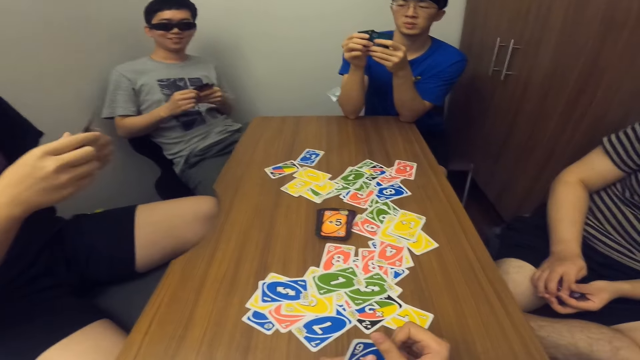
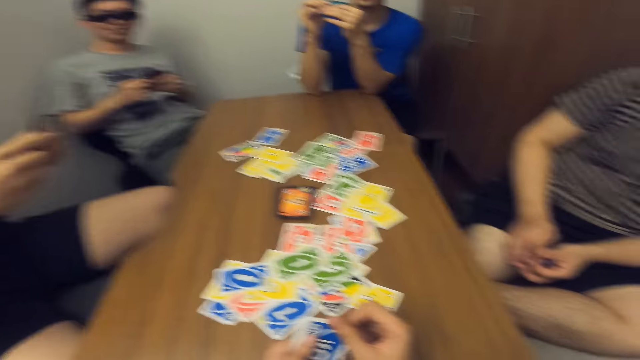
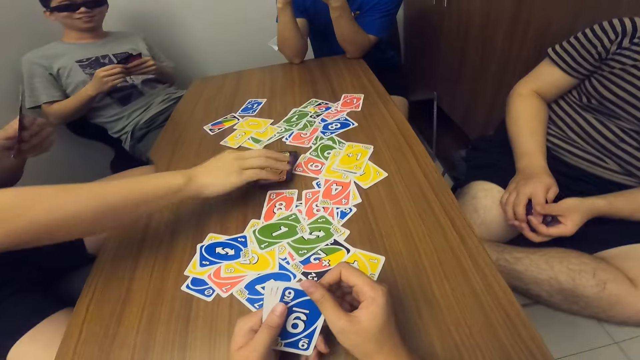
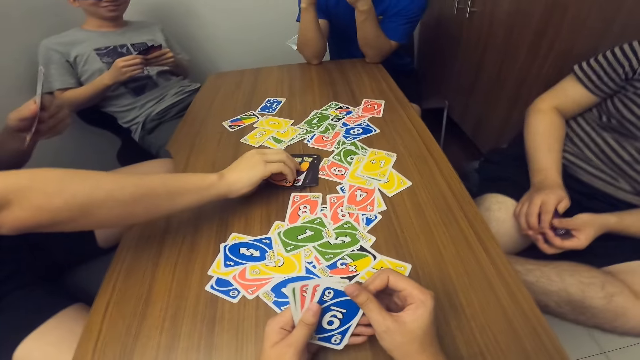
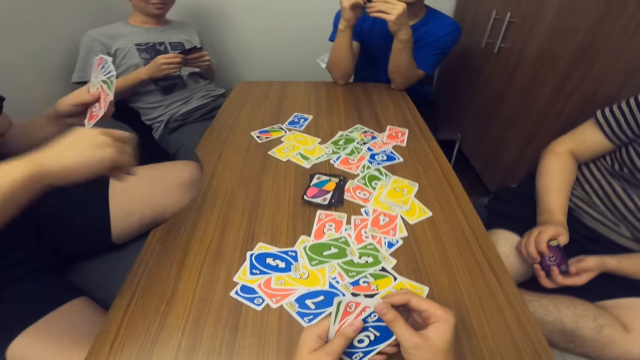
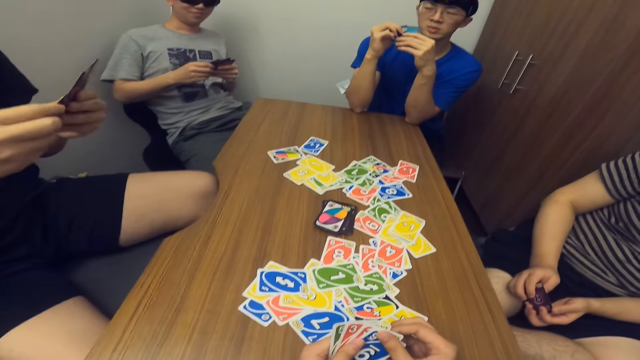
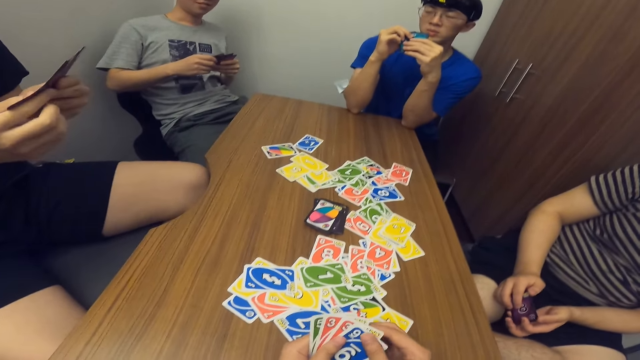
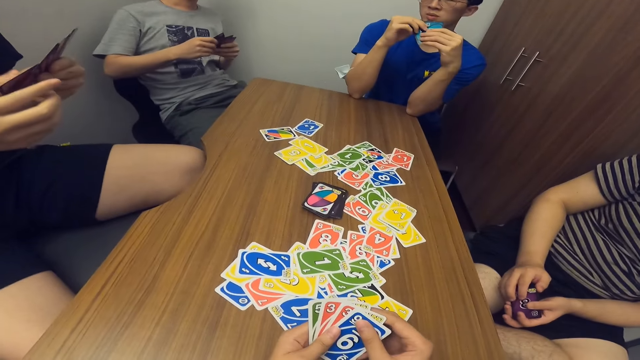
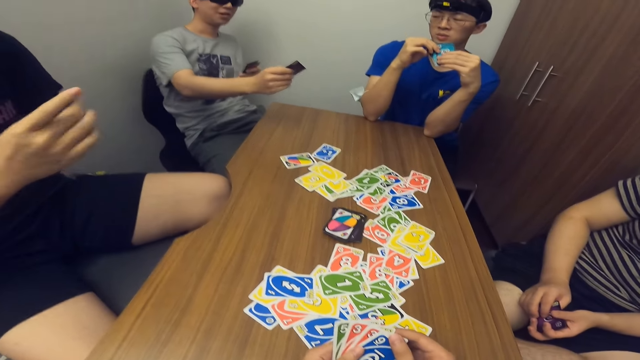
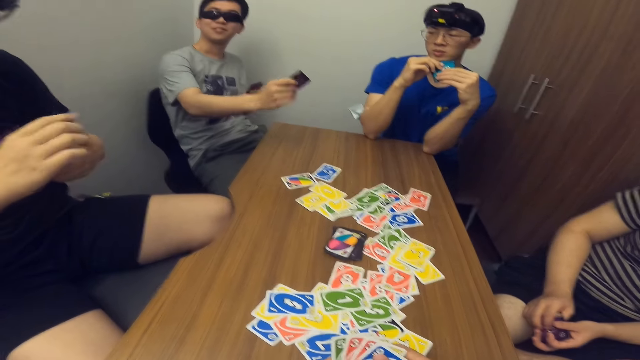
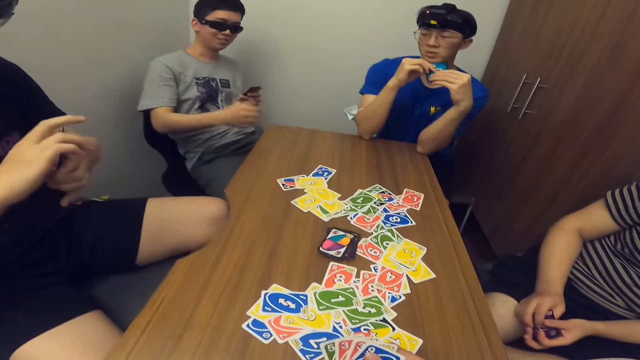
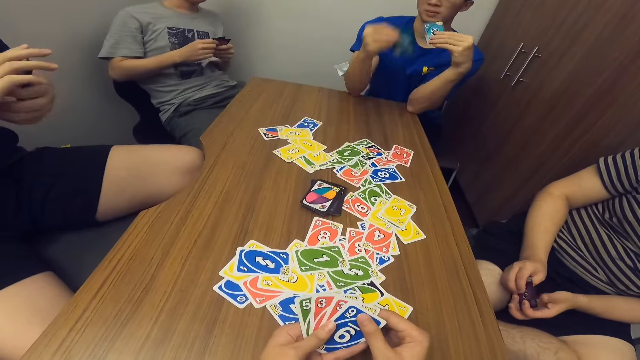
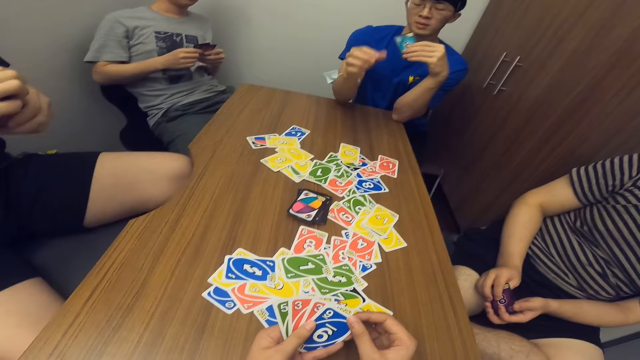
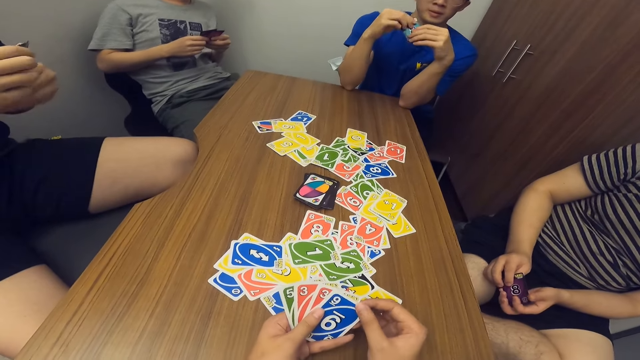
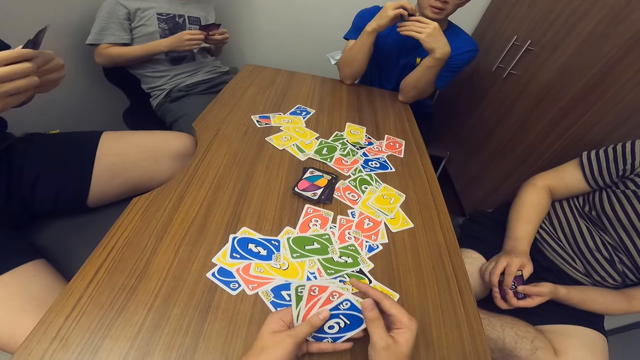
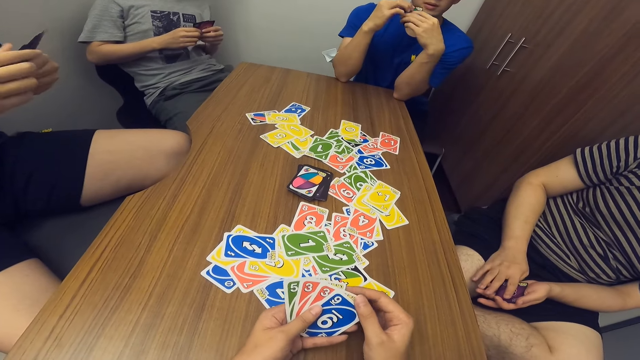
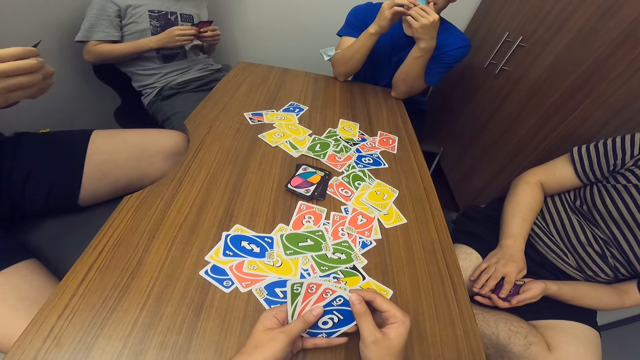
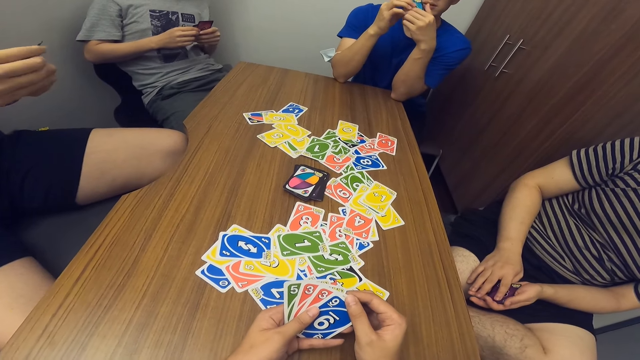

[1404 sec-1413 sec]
A man picks a card from the stack of cards on the table. Another man drops a card in his hand on the table. A third man drops a card in his hand on the table.

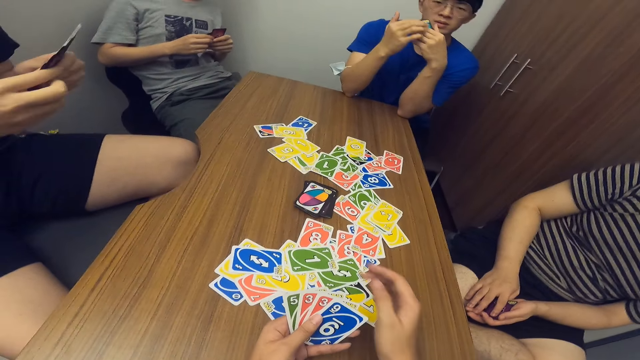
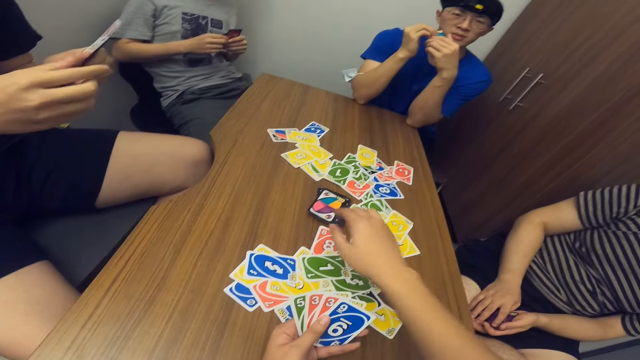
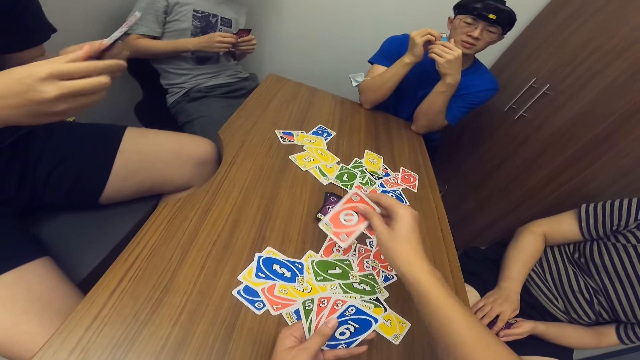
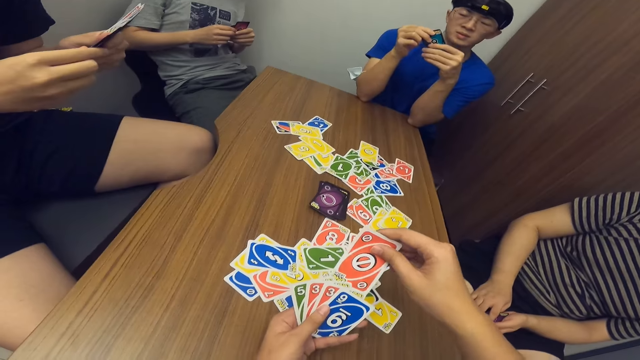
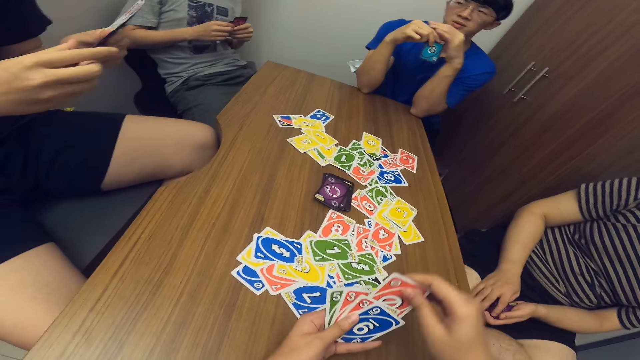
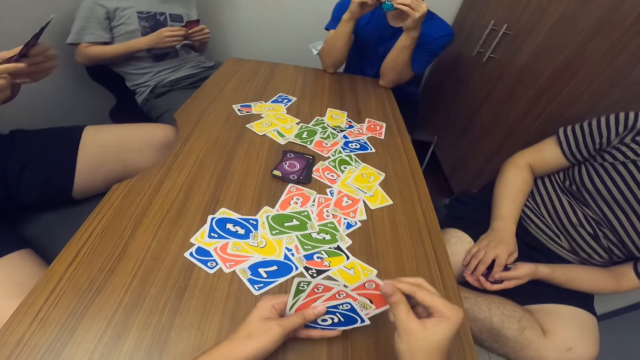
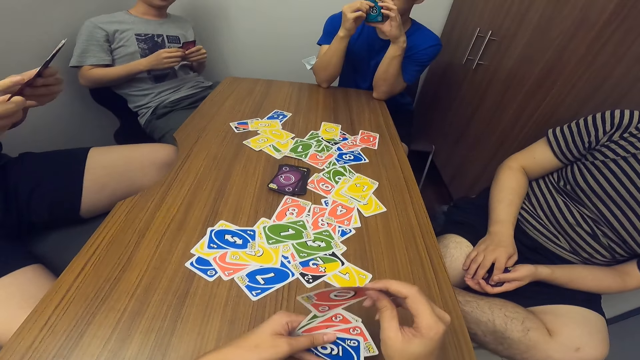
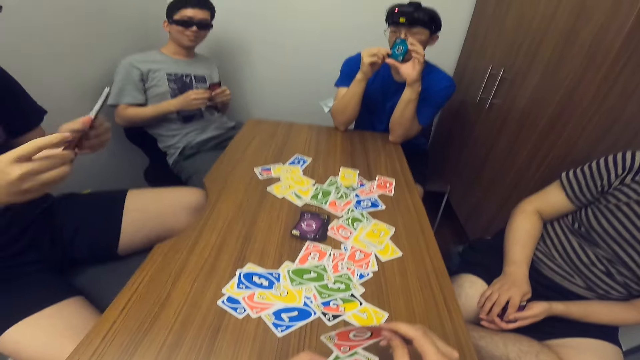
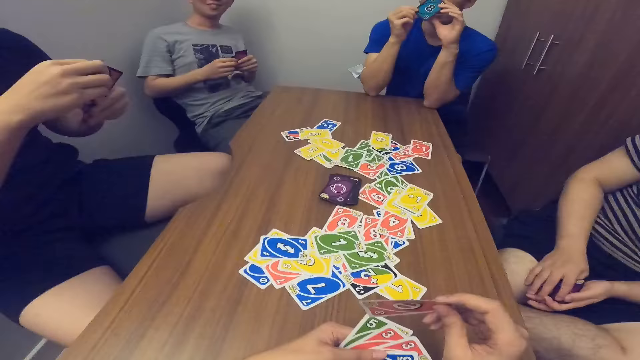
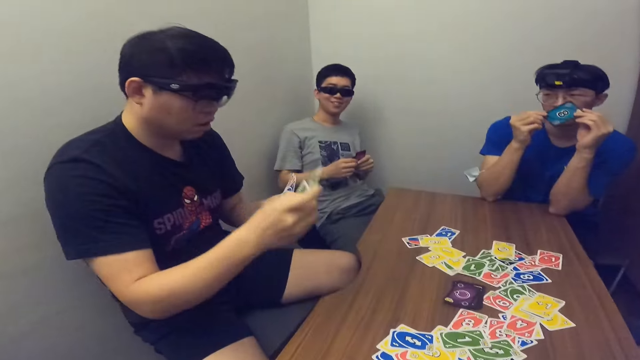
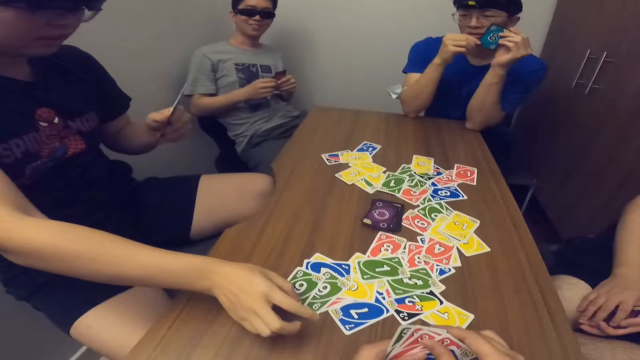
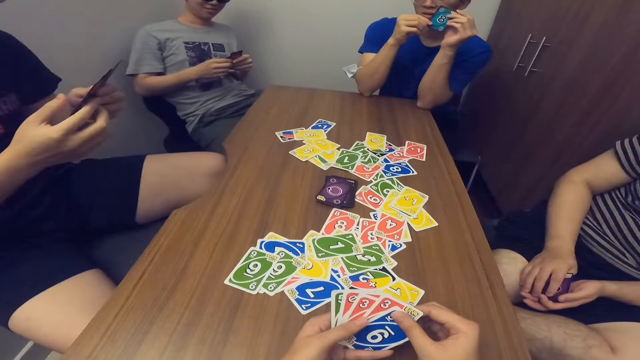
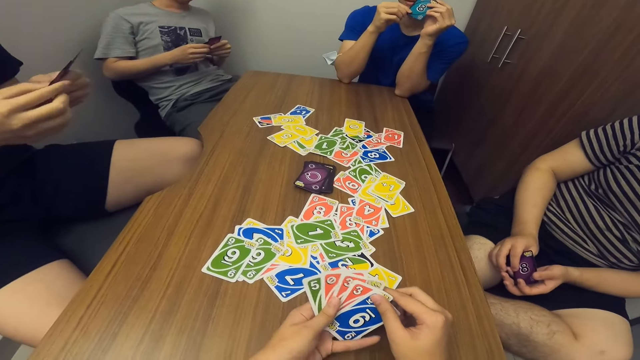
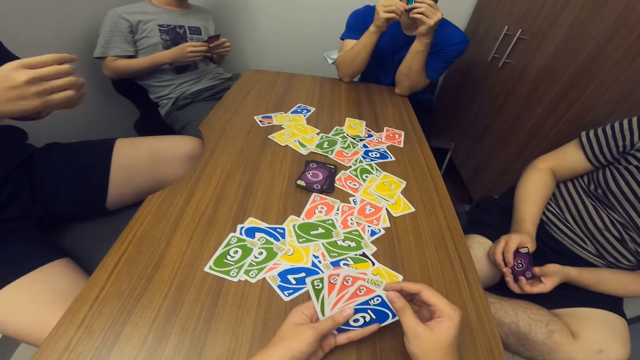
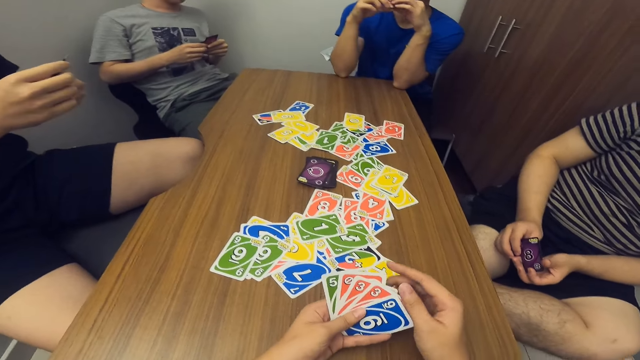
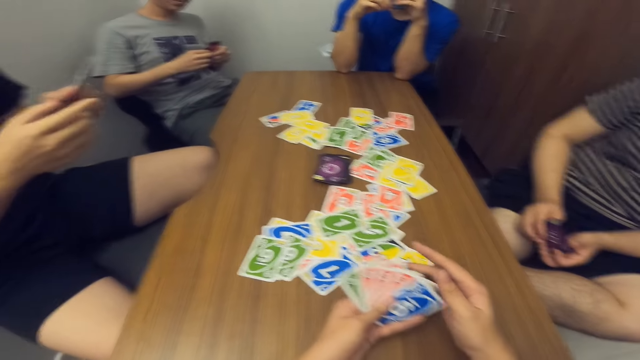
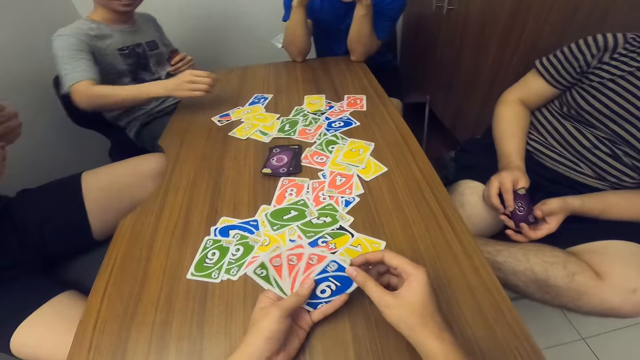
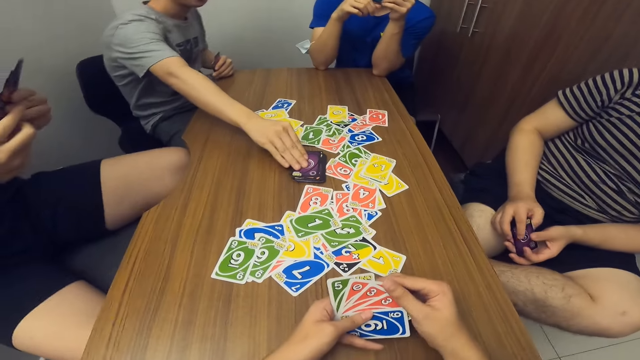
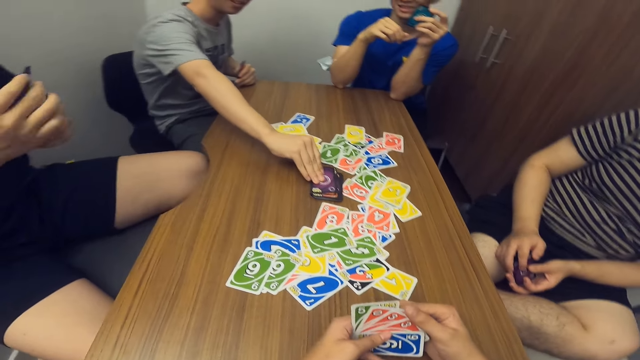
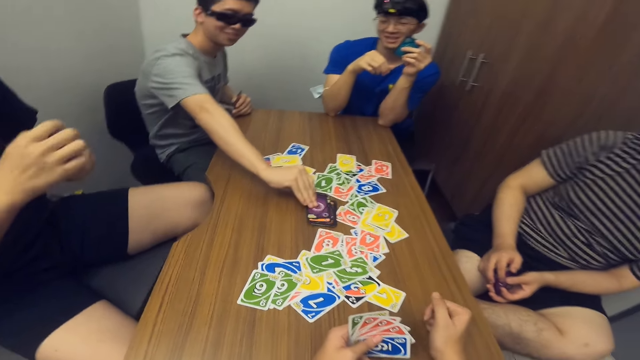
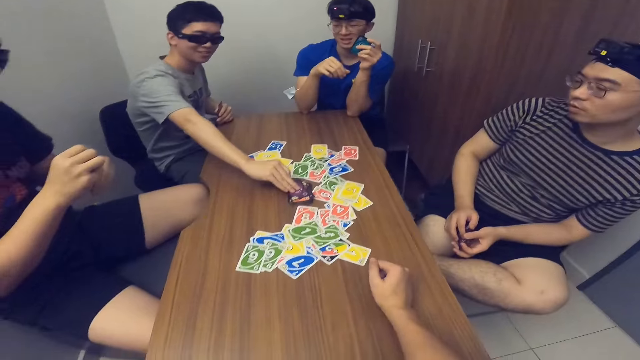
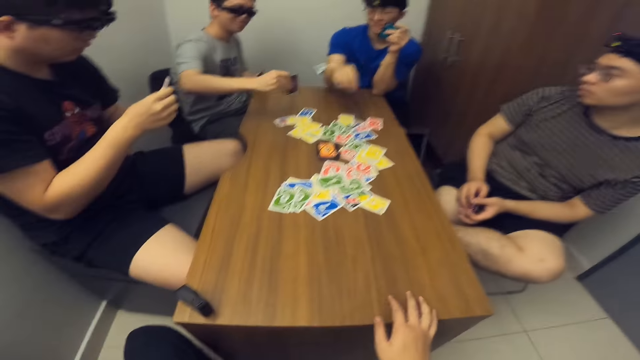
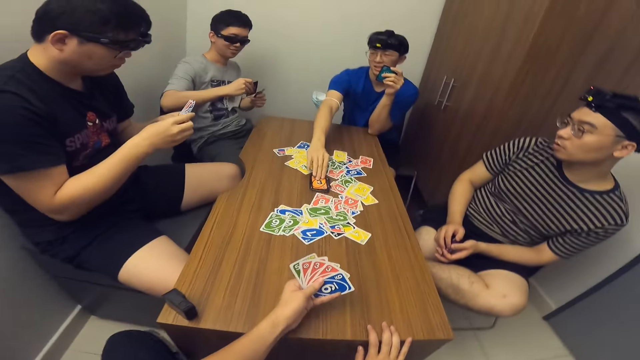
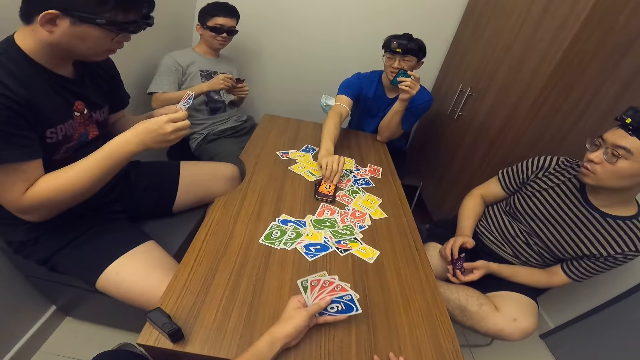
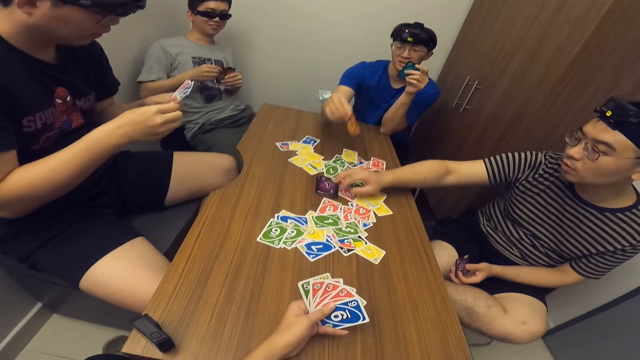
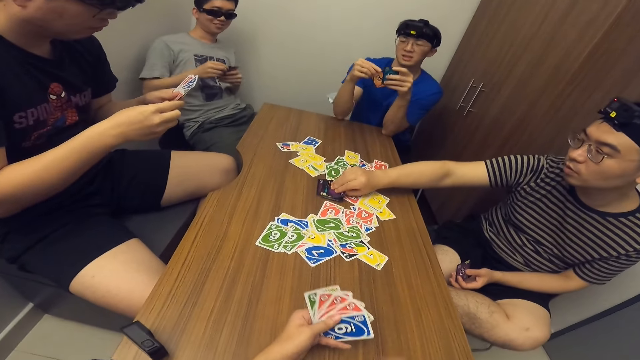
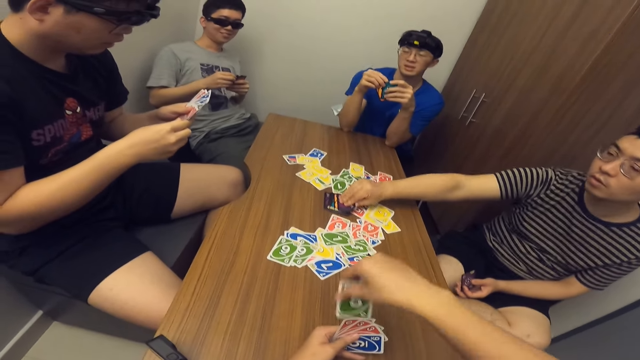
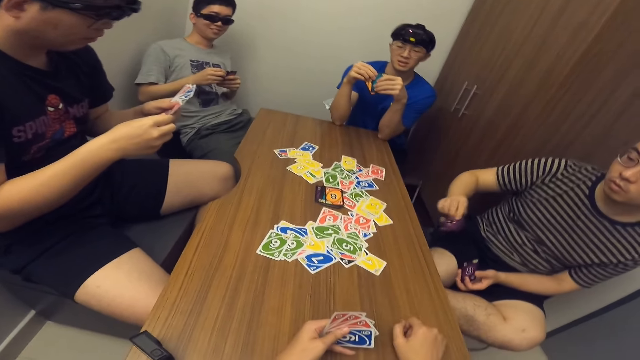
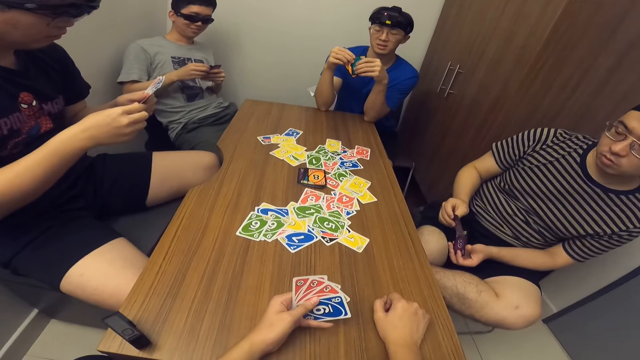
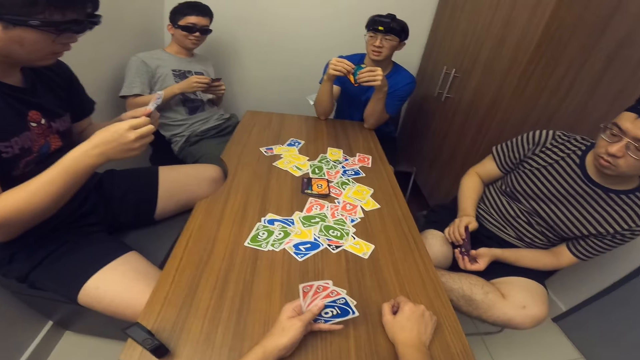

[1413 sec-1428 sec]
The camera wearer picks a card from the stack of cards on the table. A man drops some cards in his hand on the table. Another man picks a card from the stack of cards on the table. A third man picks a card from the stack of cards on the table. A fourth man picks a card from the stack of cards on the table. The camera wearer drops a card in his hand on the table. The first man scans through the cards in his hands.
